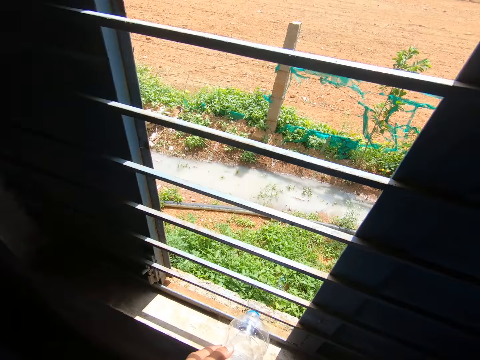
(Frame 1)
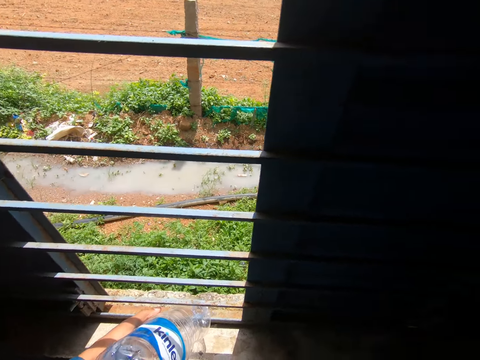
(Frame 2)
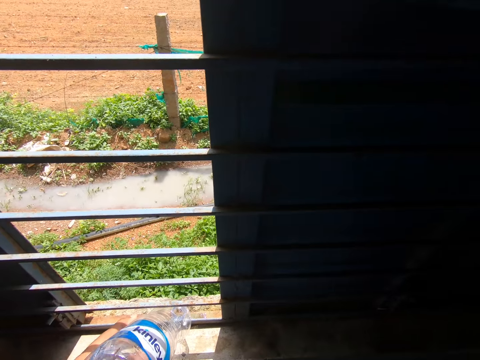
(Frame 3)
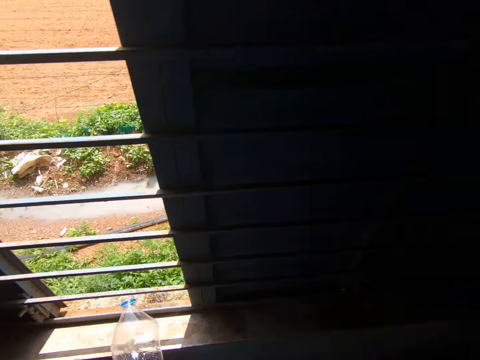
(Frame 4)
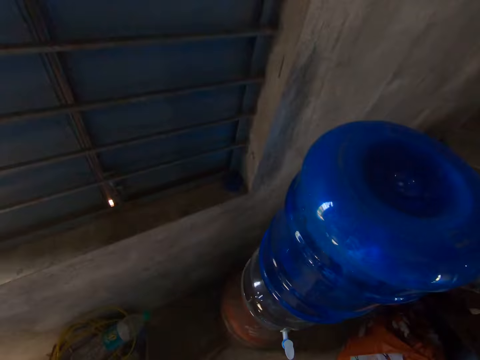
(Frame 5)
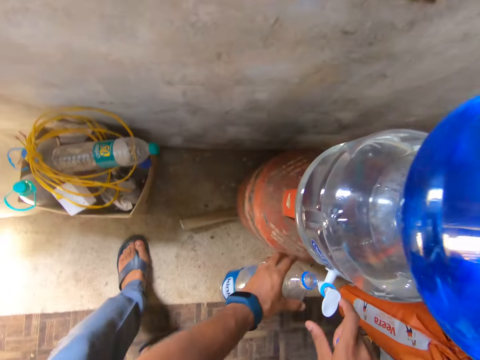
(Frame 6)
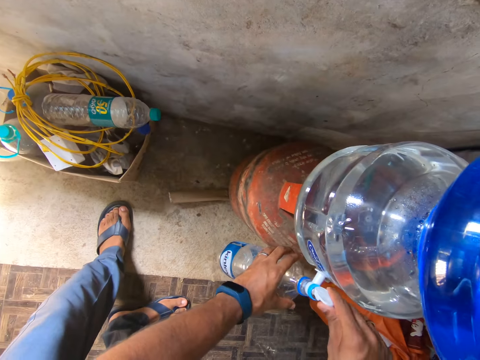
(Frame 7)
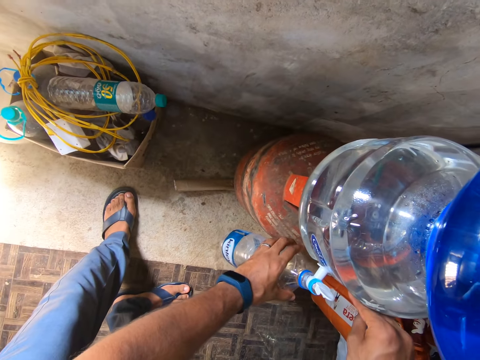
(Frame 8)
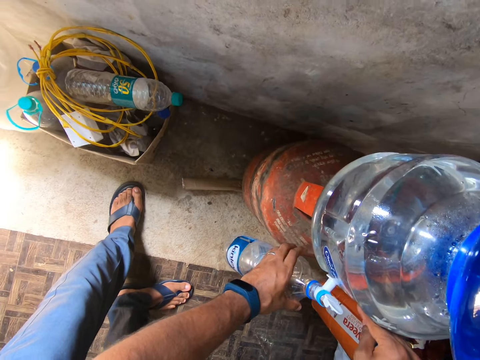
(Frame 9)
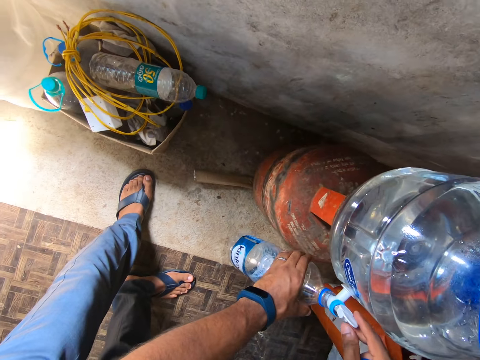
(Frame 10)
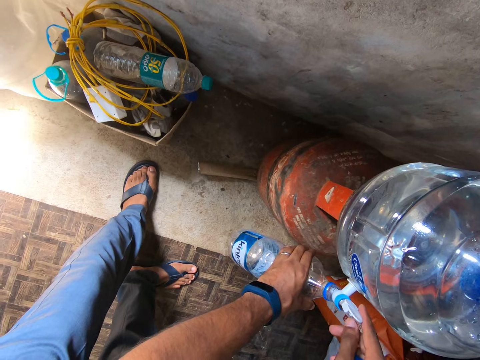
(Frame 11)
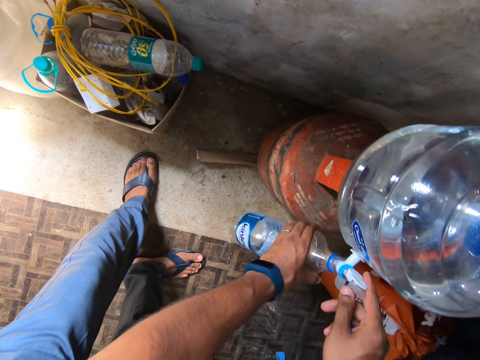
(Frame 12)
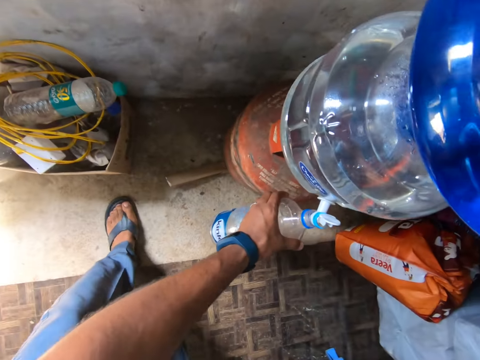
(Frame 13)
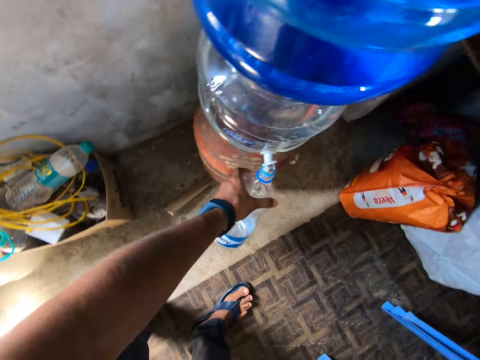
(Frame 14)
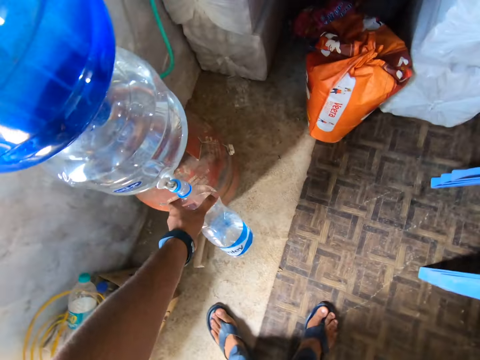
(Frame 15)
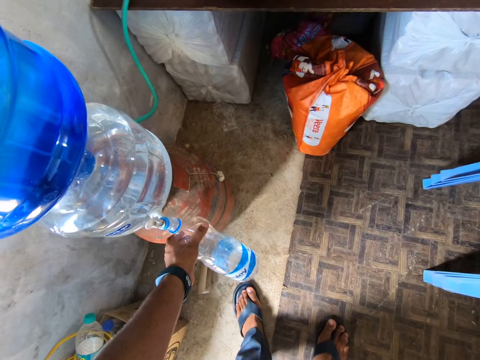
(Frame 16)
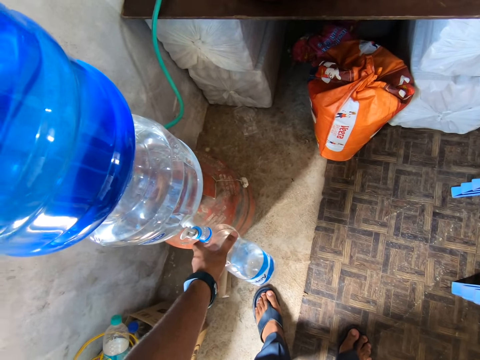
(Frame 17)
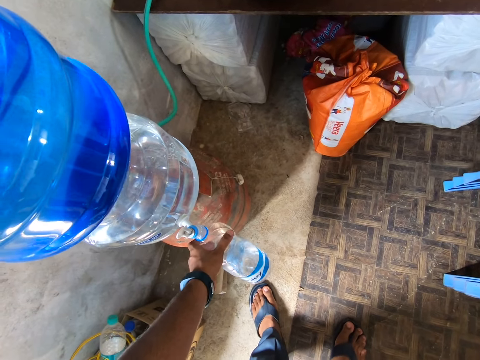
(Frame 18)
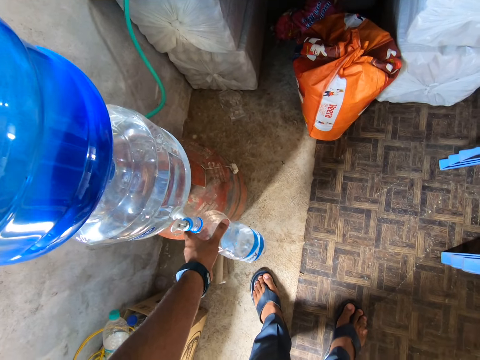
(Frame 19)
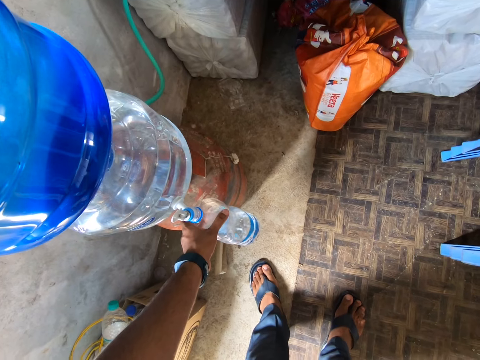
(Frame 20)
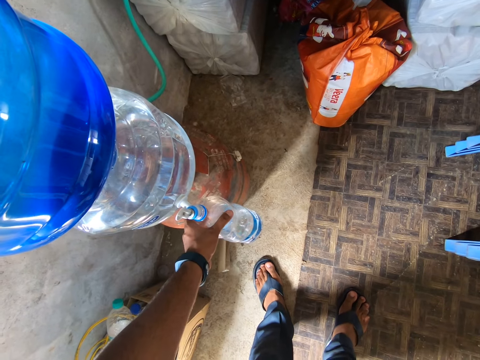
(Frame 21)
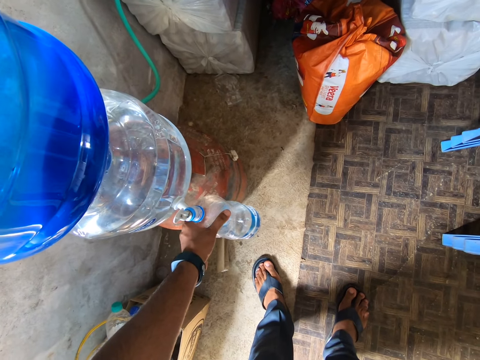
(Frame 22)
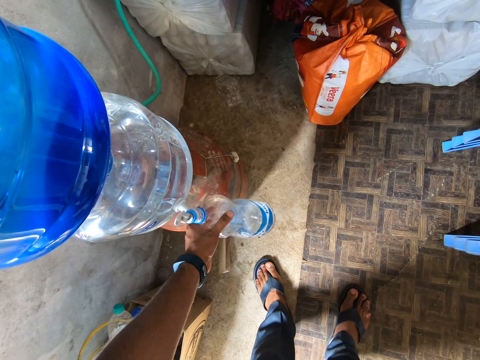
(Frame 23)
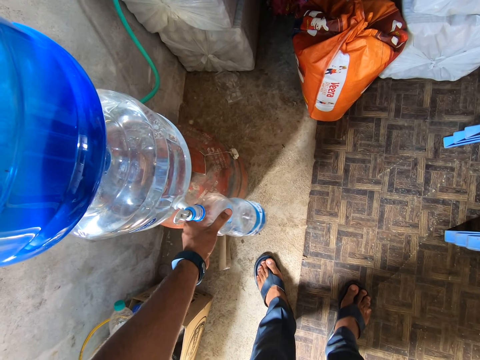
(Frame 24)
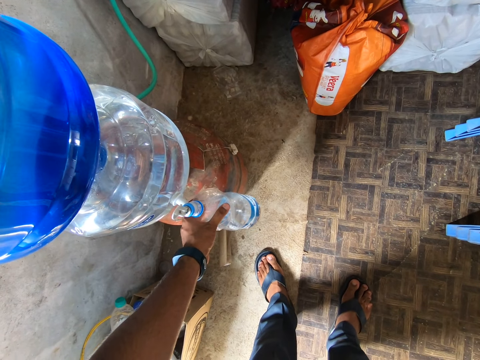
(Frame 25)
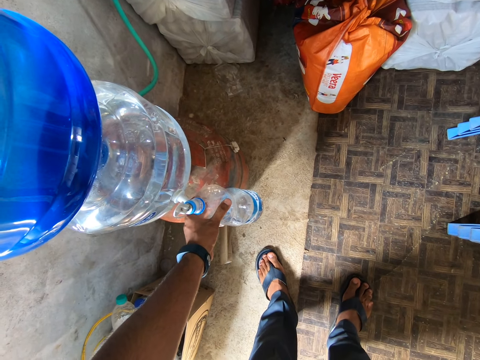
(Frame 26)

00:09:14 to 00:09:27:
The camera wearer shakes off the bottle. He pours the water in the bottle through the window. He withdraws the bottle from the window. He looks down. He bends to fetch water. He opens the tap with his right hand. He holds the tap with his right hand. He holds the bottle with his left hand. He moves his body.

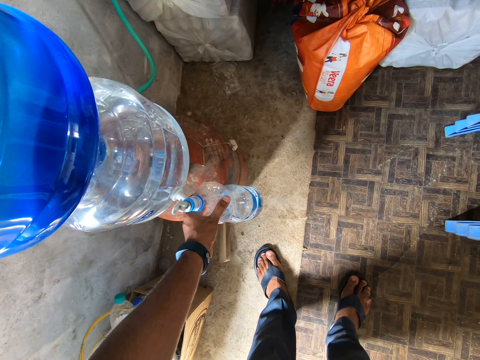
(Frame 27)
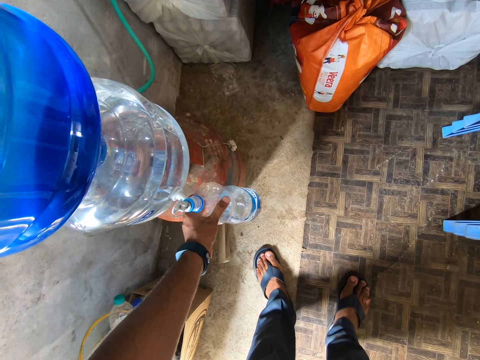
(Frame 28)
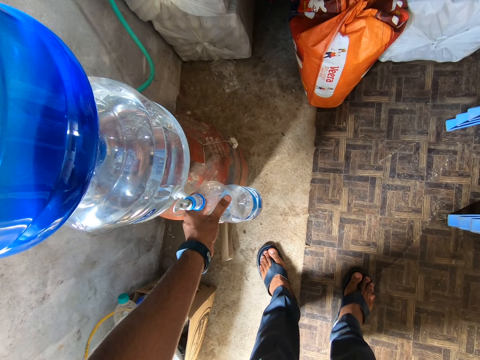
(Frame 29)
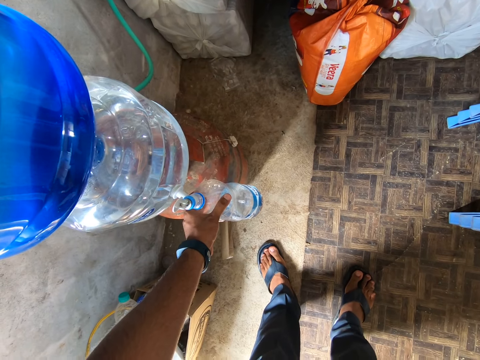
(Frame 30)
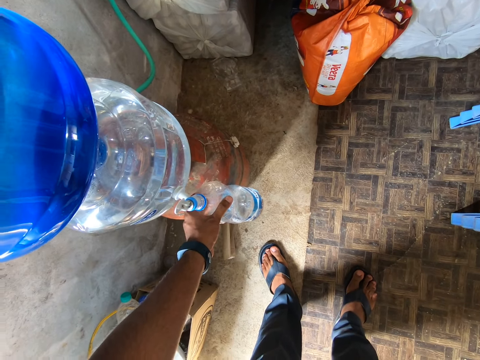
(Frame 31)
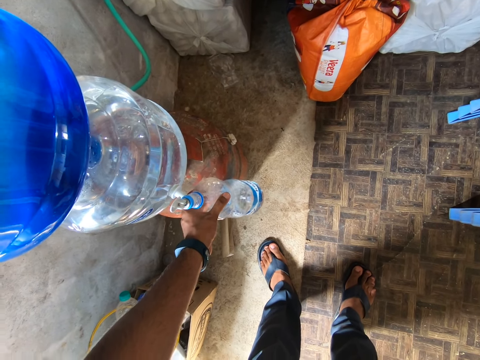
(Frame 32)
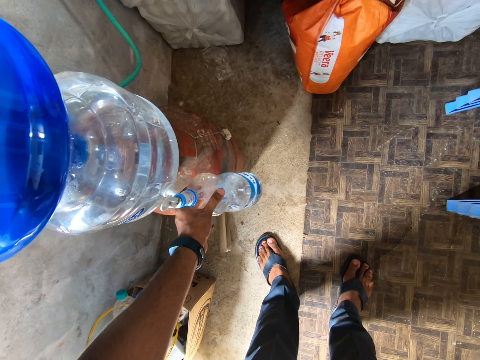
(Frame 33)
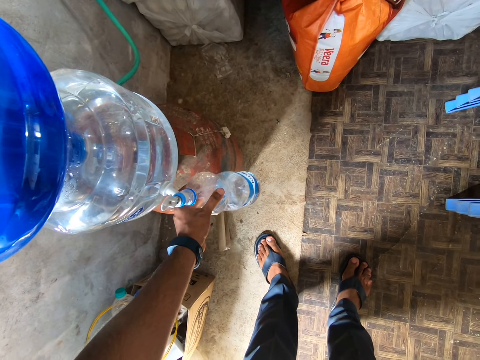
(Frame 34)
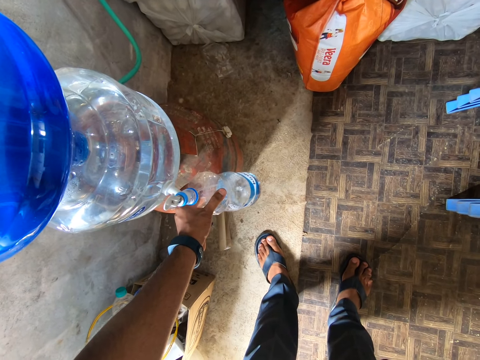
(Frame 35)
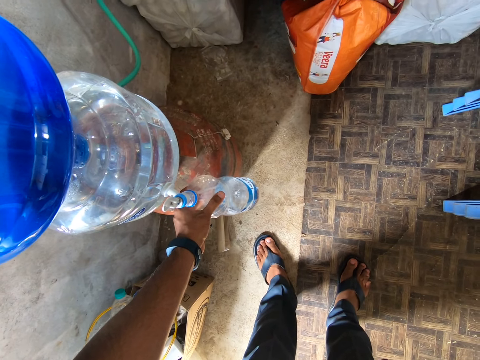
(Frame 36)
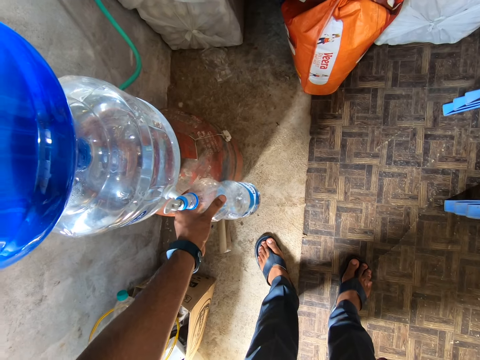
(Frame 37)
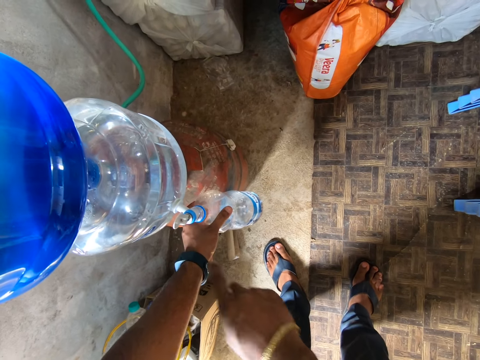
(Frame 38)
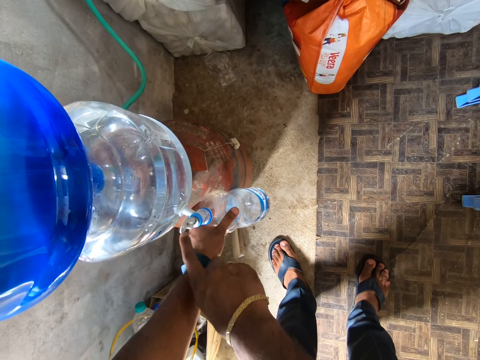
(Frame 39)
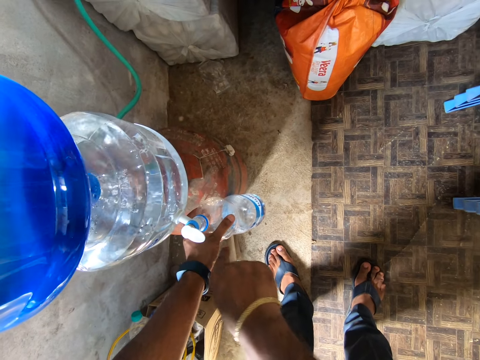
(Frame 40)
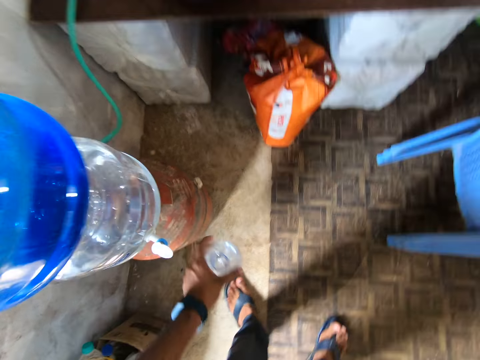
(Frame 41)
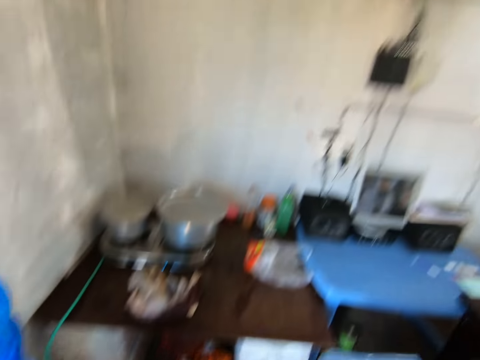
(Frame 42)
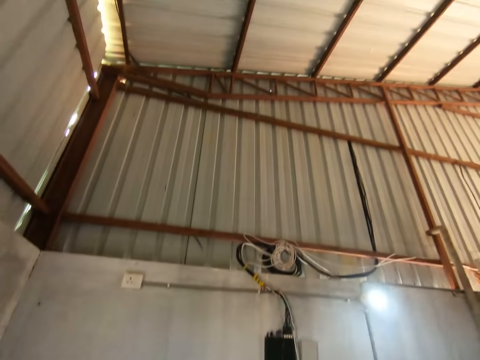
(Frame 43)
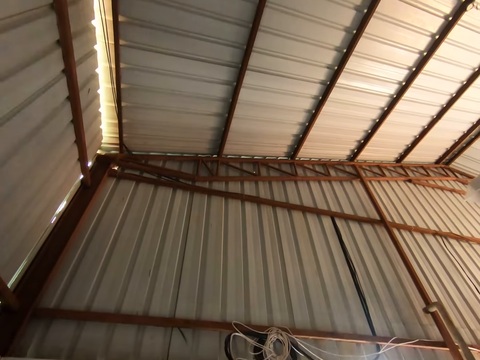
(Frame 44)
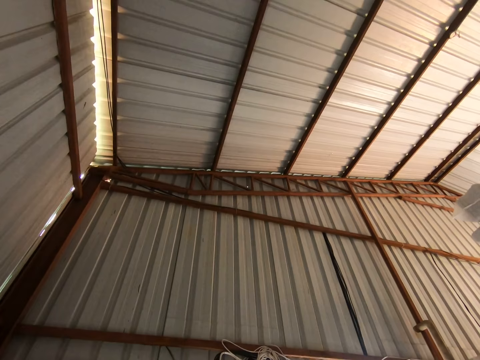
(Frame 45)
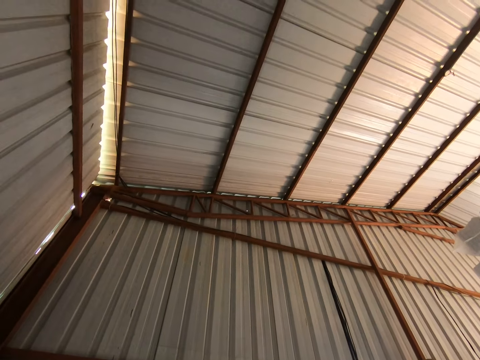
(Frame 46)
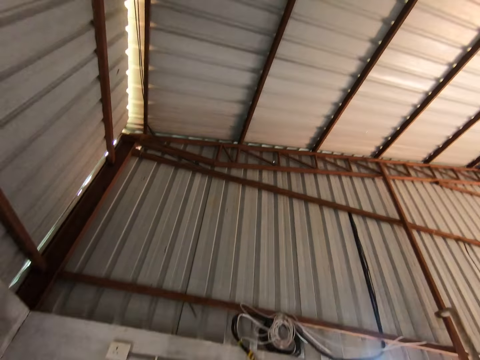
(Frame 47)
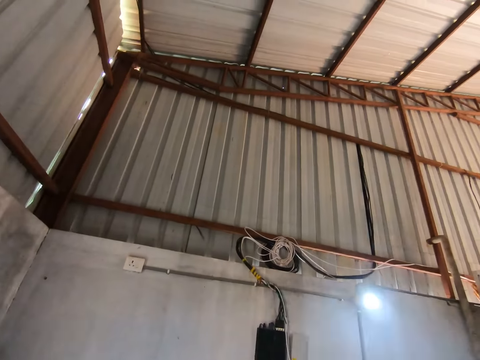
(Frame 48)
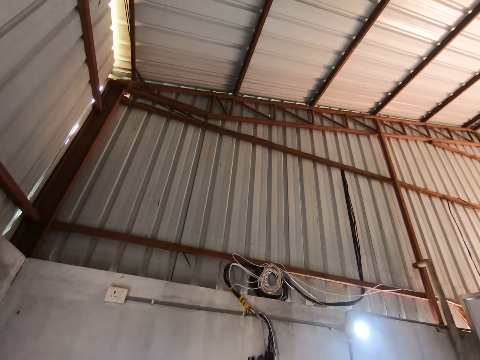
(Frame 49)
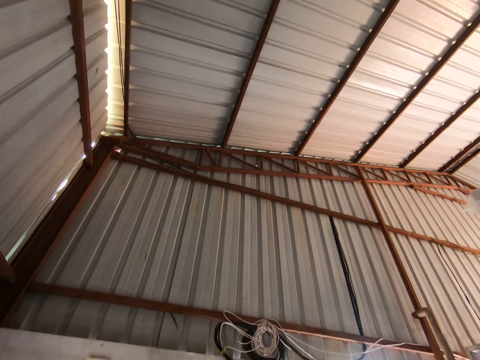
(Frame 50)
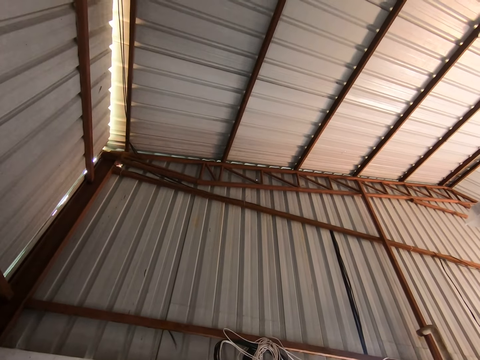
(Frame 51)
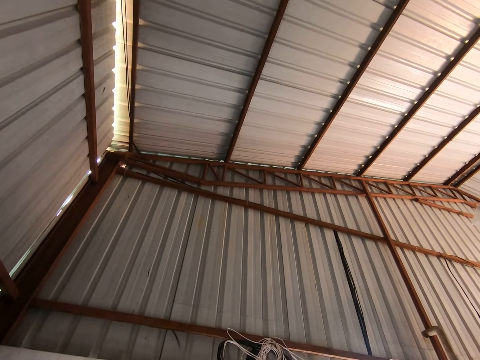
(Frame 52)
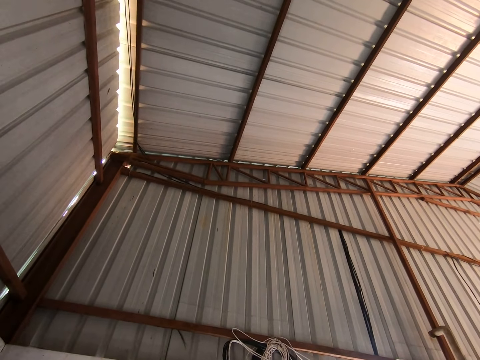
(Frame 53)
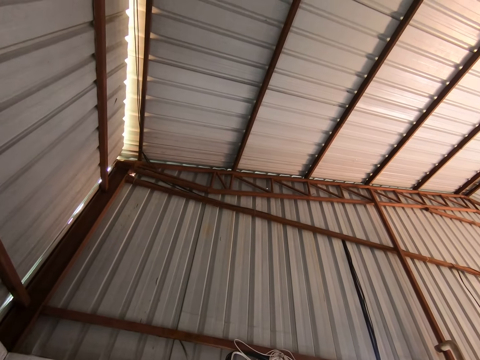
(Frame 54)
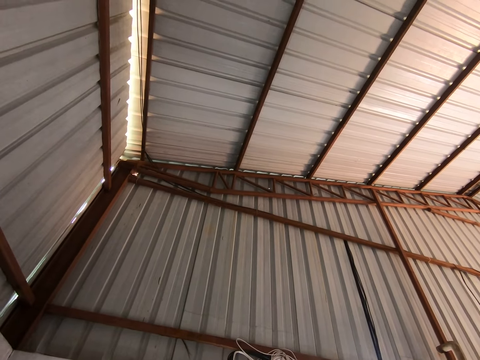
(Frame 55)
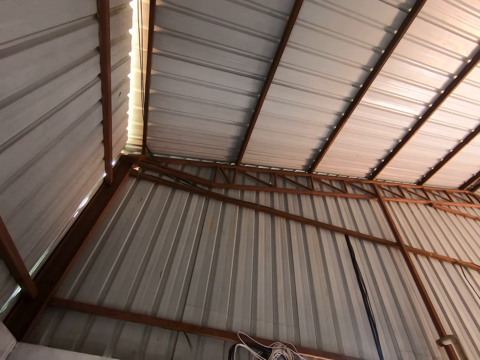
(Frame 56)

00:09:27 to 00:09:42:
The camera wearer looks down. He holds the dispenser tap with his right hand, and closes the tap with his right hand. He carries the bottle of water with his left hand. He looks at the ceiling.
